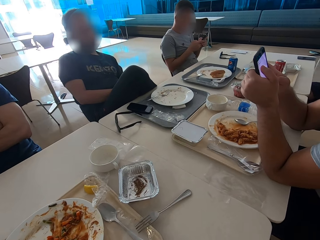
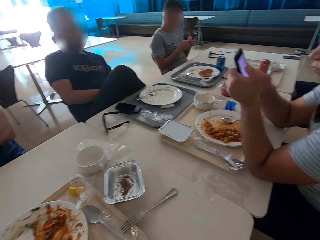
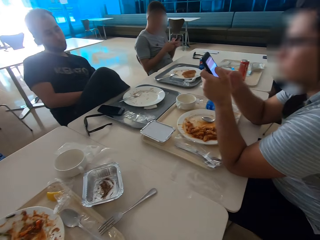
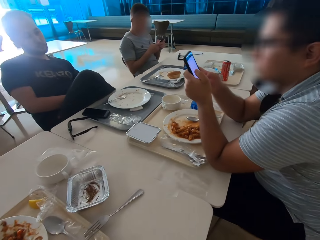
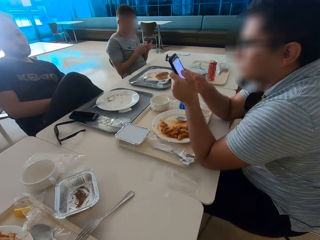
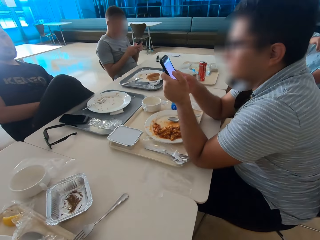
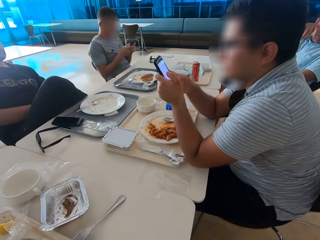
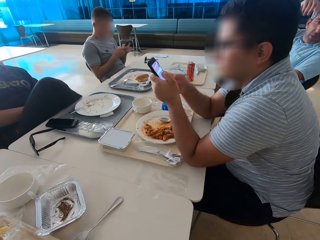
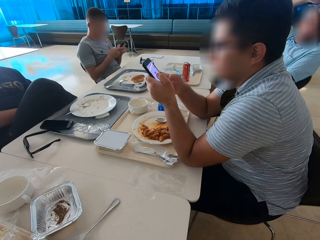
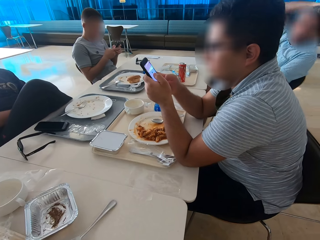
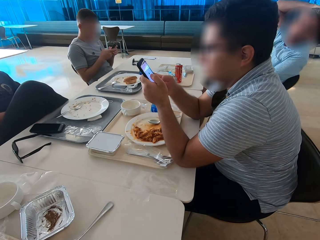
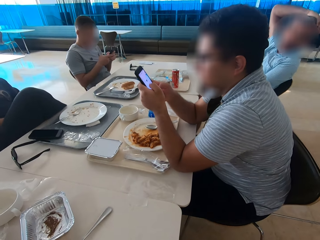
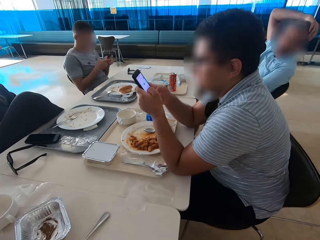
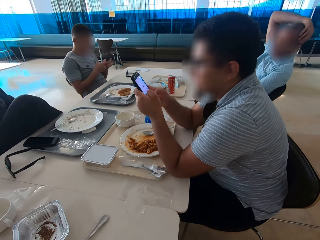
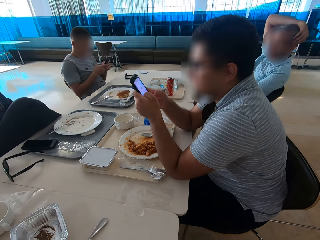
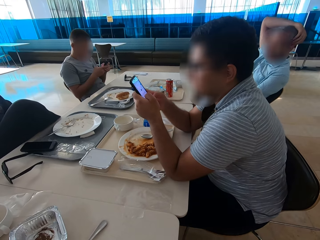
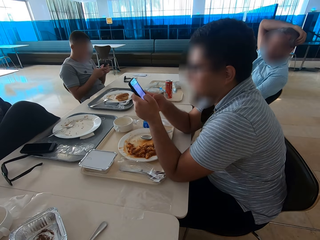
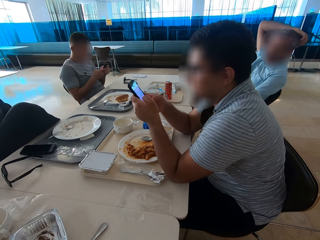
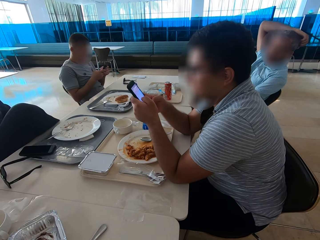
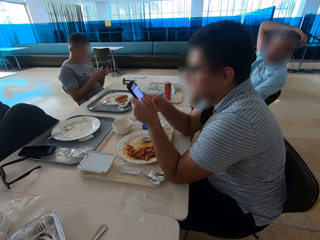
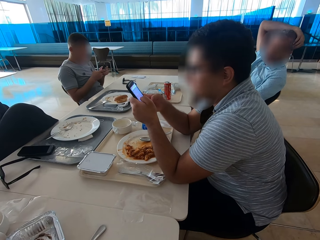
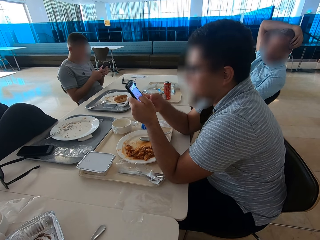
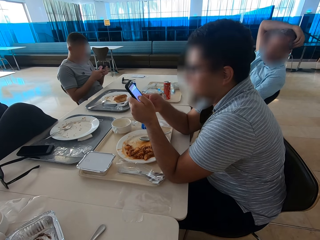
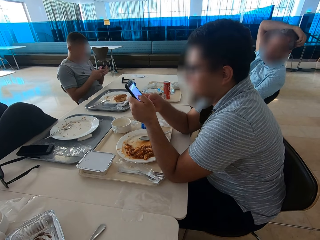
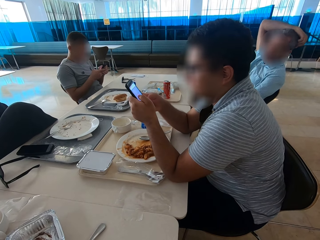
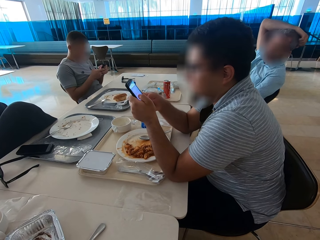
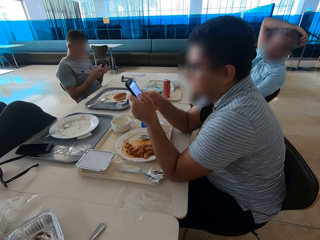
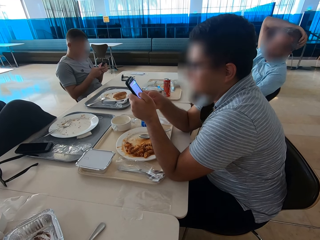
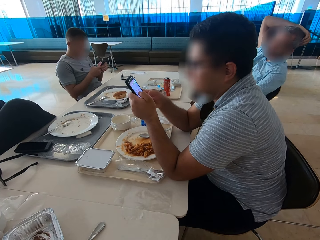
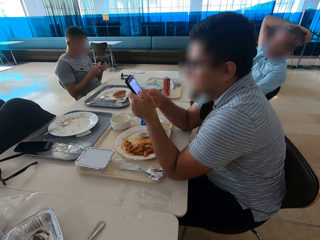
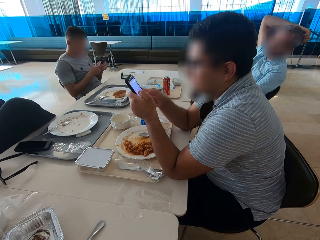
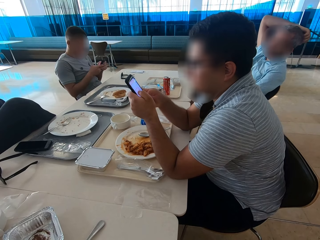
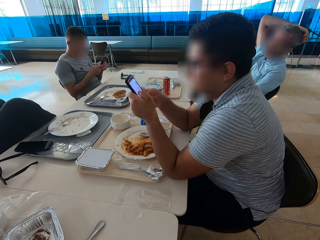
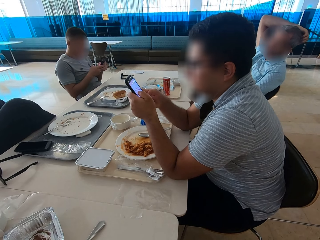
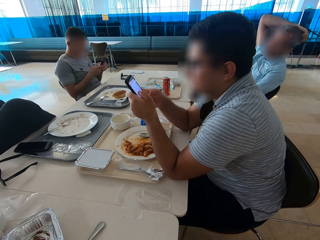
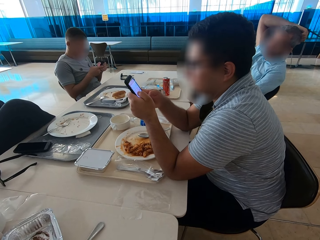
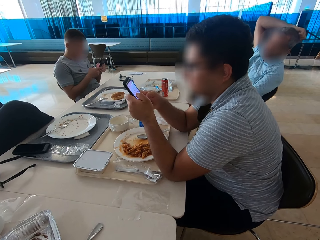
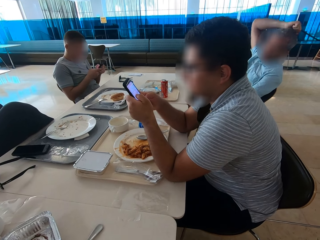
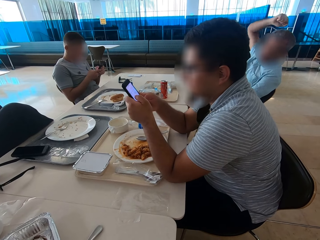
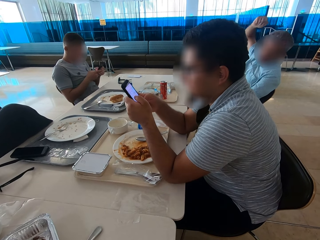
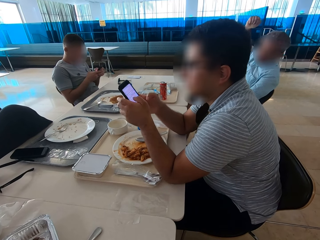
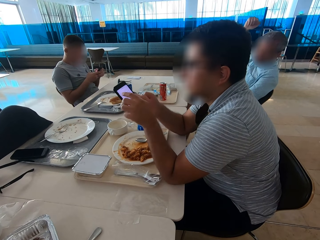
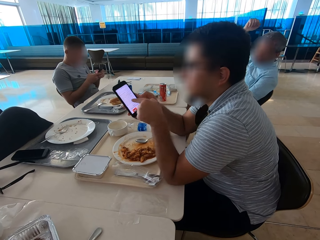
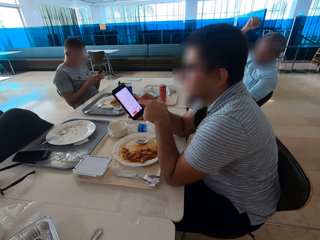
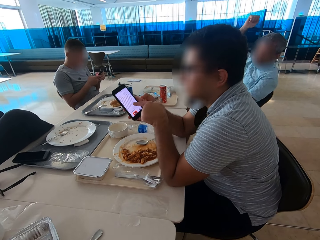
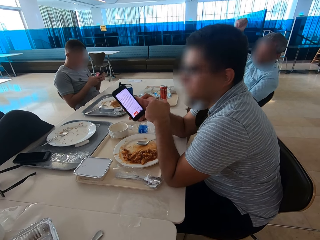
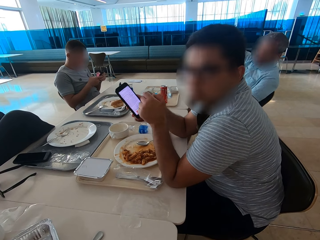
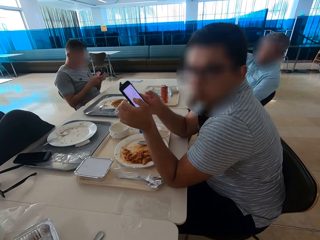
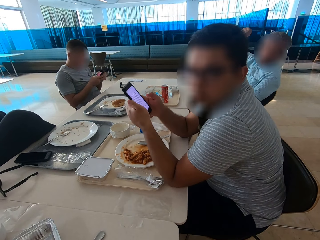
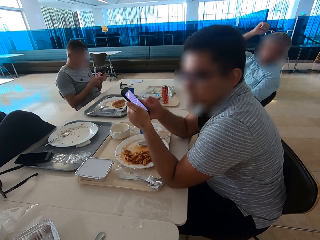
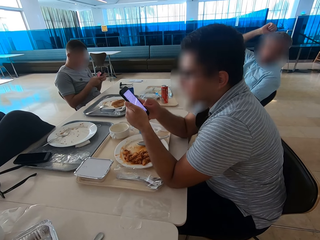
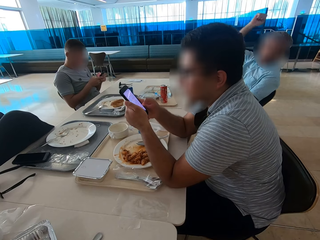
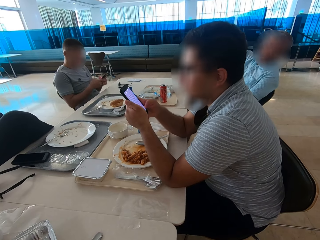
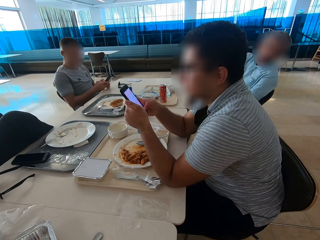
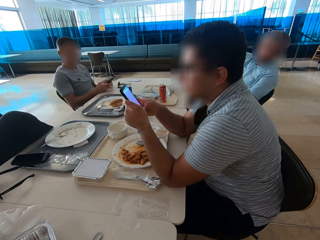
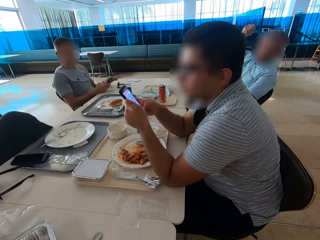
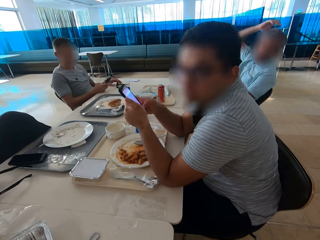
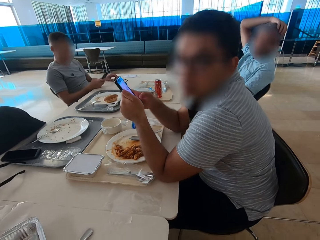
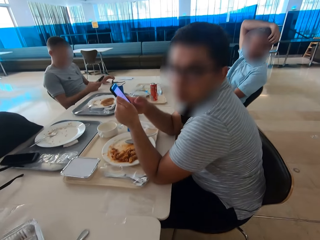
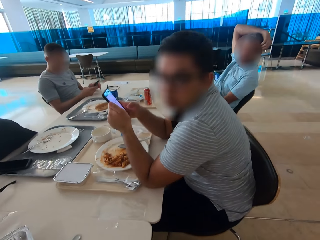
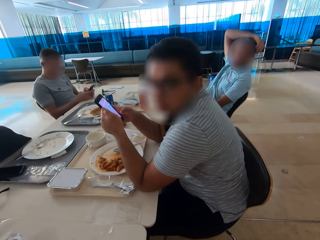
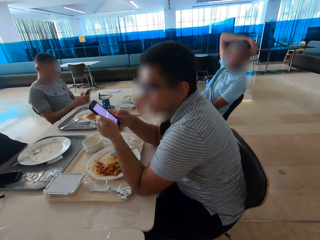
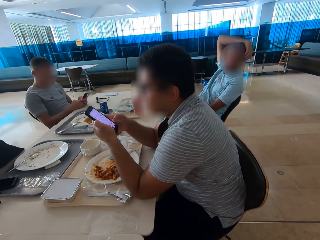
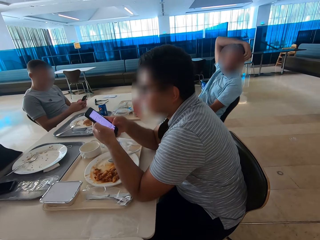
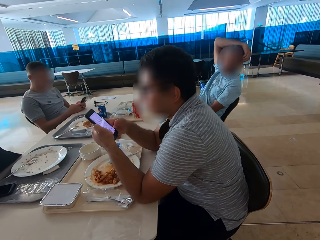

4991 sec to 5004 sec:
A man touches his head and illustrates with his right hand. Another man points at the phone's screen.

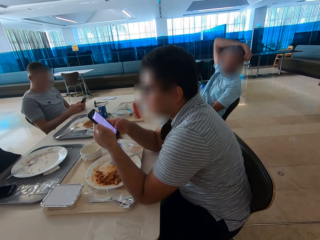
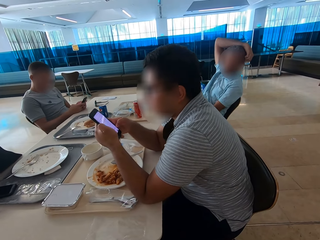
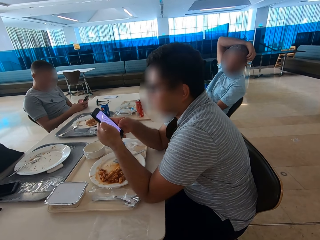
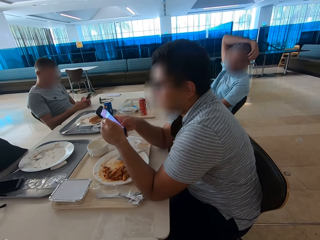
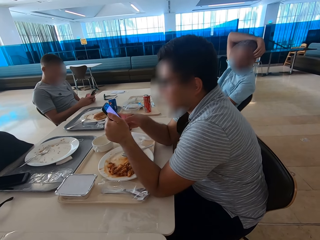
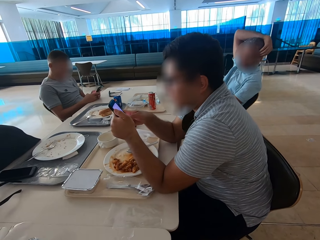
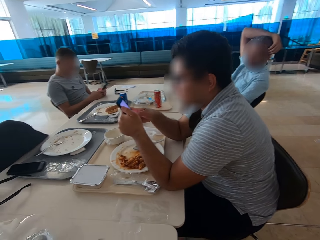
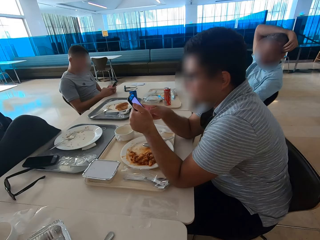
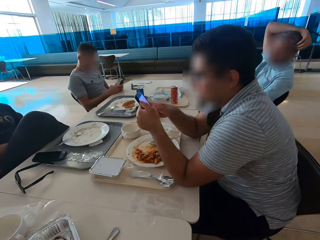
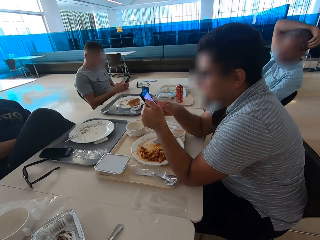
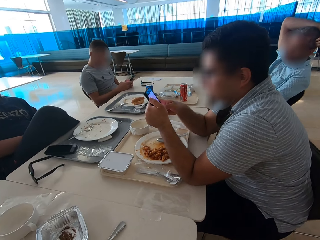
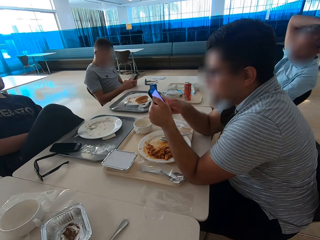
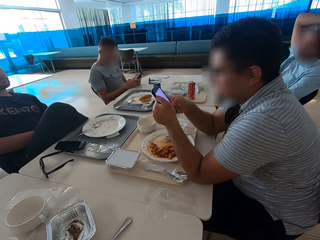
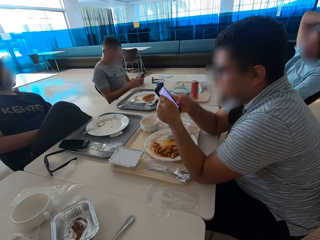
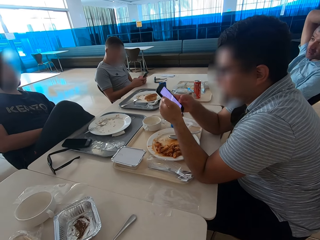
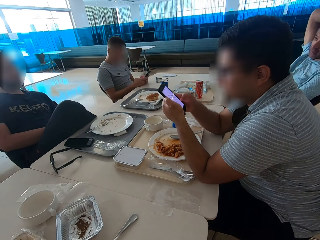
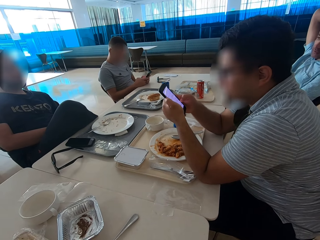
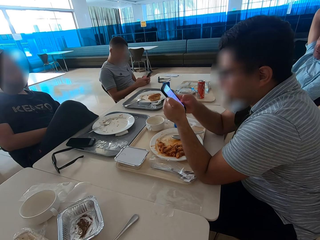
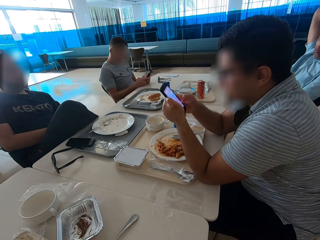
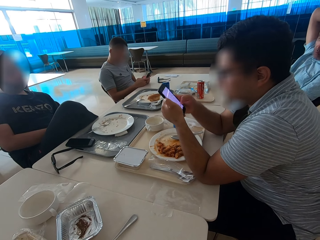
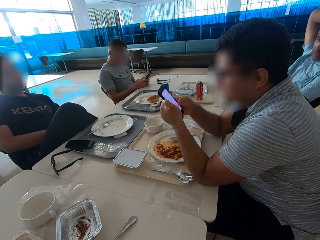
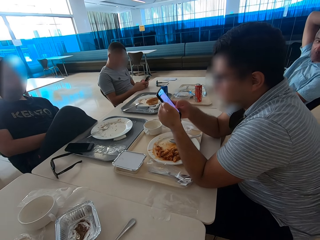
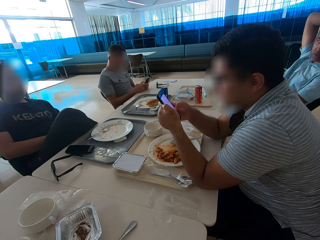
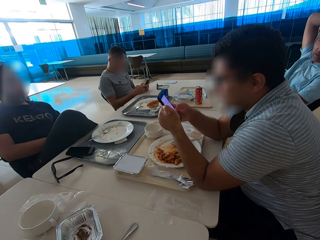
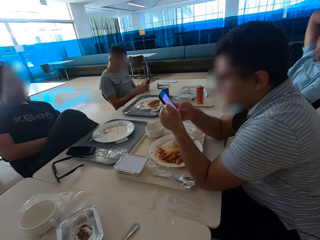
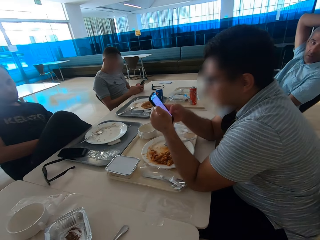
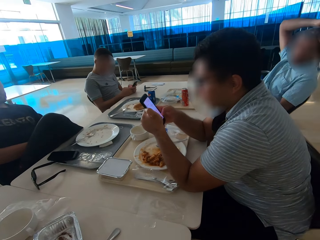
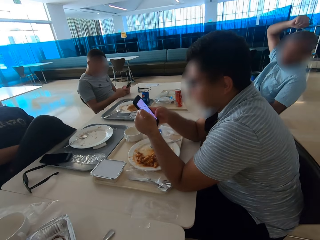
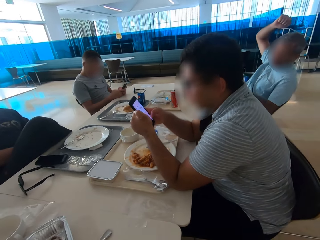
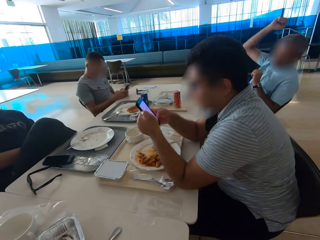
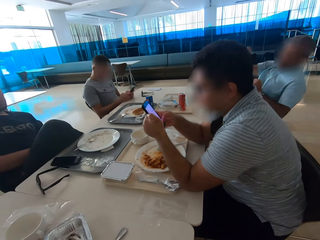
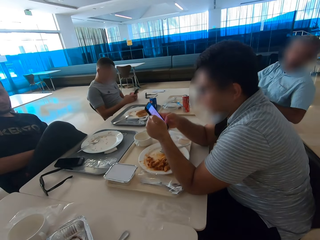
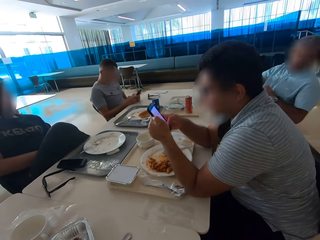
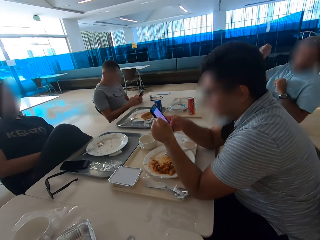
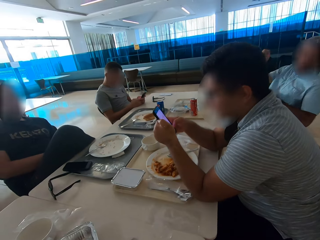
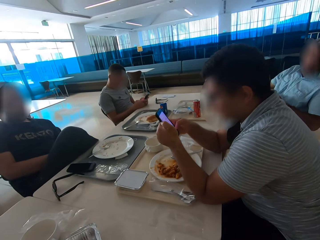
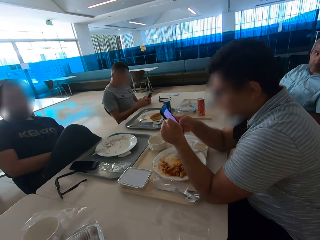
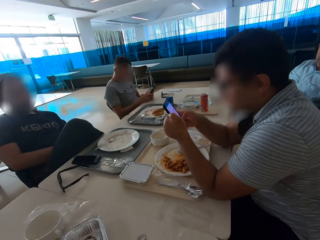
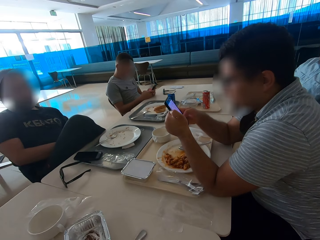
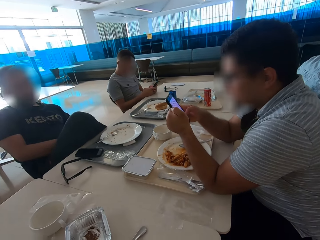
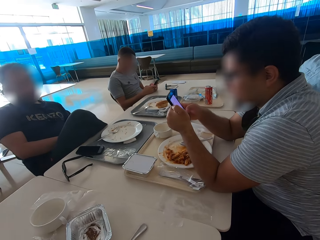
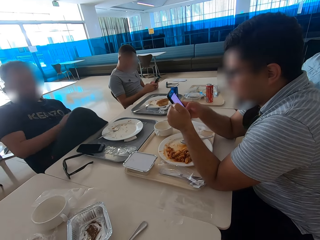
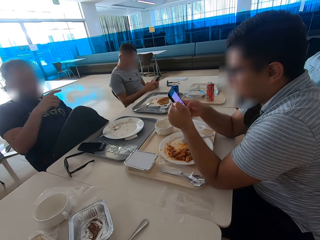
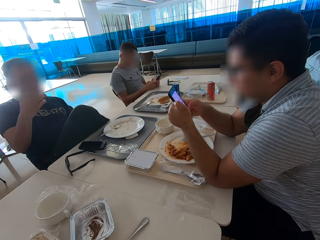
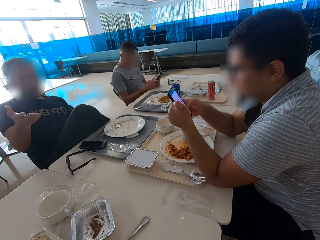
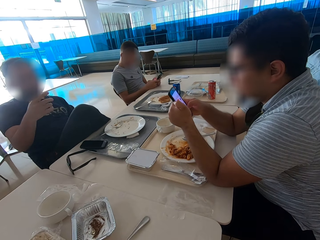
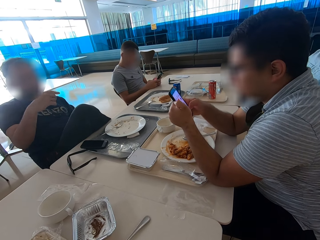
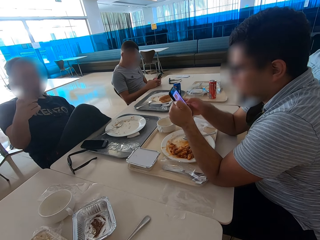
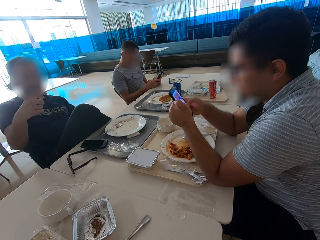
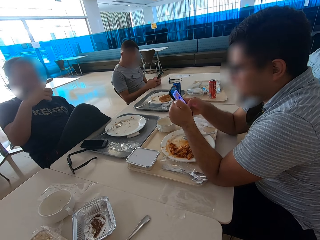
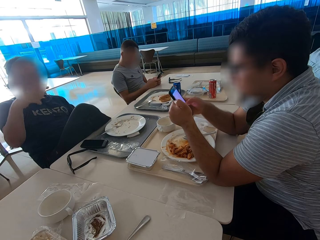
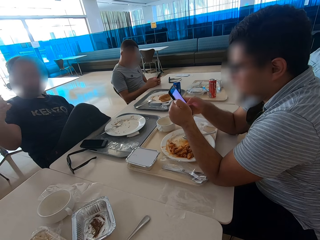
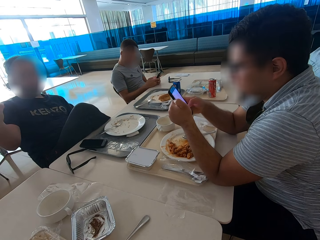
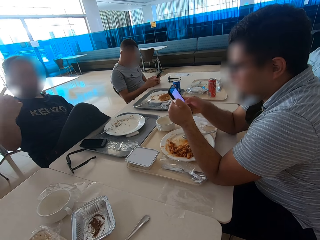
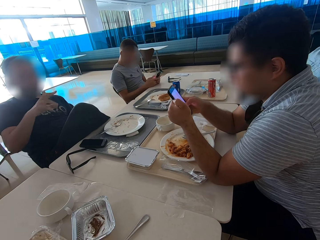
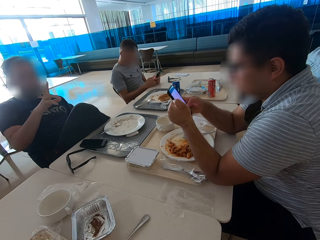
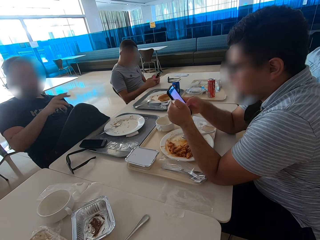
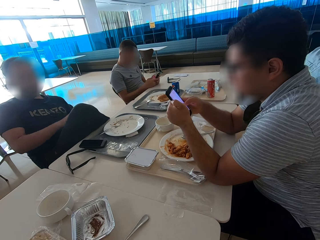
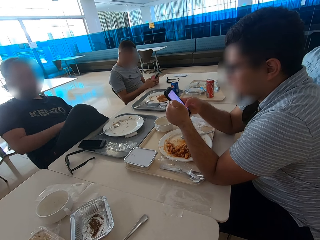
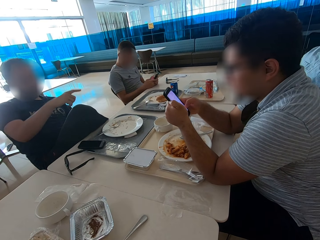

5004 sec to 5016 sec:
A man illustrates with his right hand. Another man gestures with the left hand.
